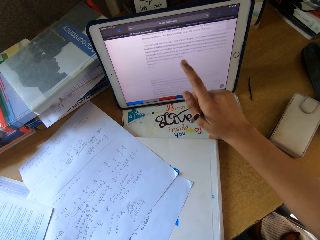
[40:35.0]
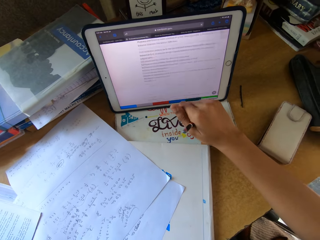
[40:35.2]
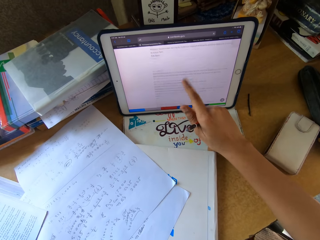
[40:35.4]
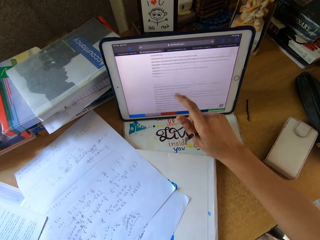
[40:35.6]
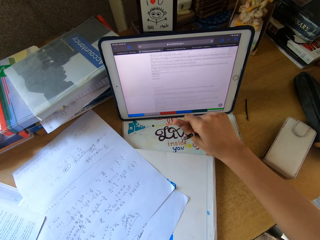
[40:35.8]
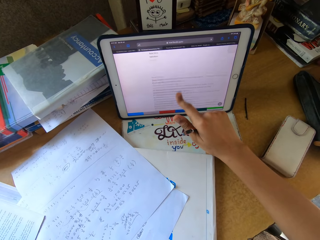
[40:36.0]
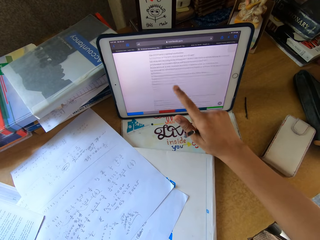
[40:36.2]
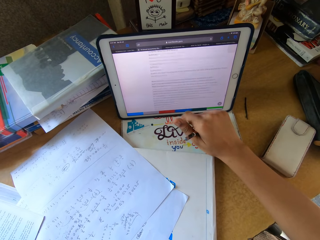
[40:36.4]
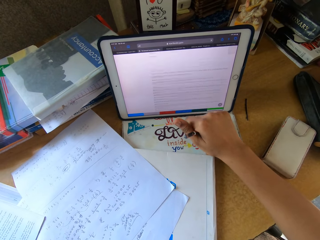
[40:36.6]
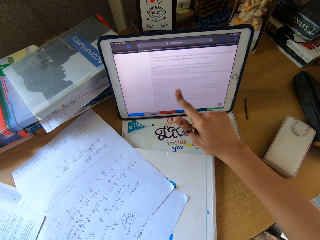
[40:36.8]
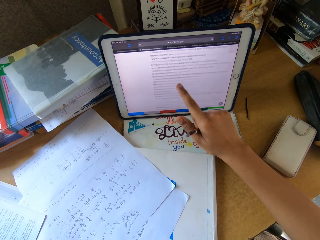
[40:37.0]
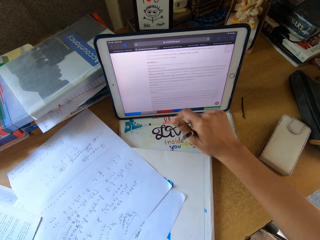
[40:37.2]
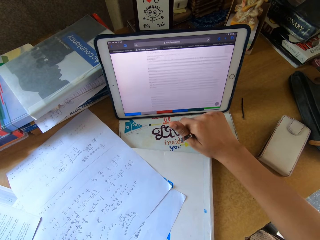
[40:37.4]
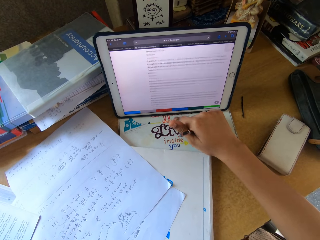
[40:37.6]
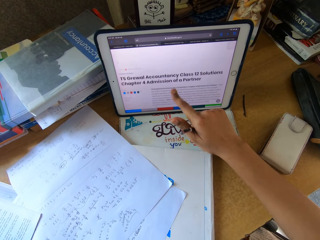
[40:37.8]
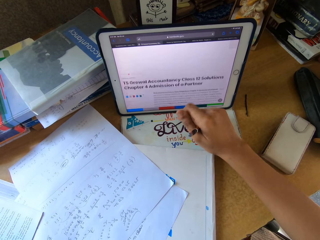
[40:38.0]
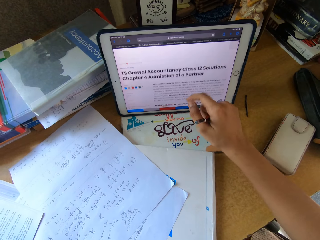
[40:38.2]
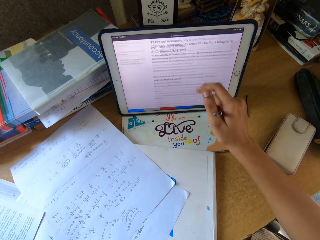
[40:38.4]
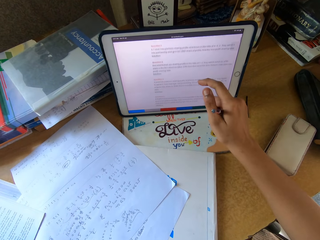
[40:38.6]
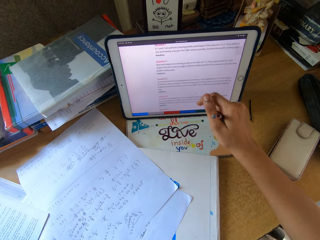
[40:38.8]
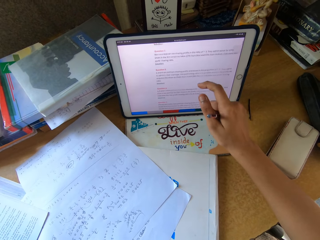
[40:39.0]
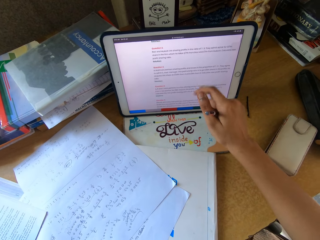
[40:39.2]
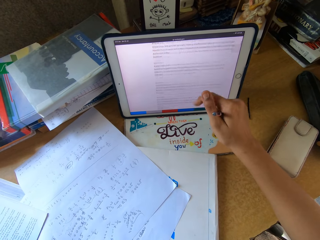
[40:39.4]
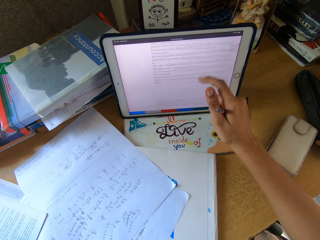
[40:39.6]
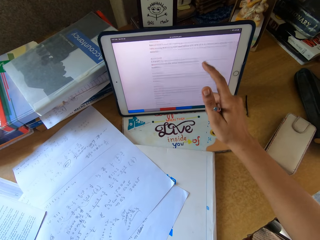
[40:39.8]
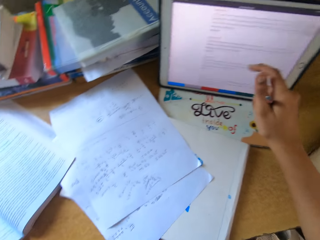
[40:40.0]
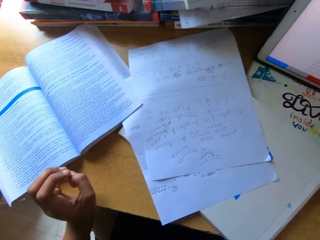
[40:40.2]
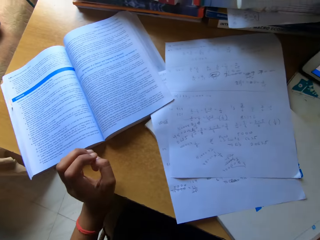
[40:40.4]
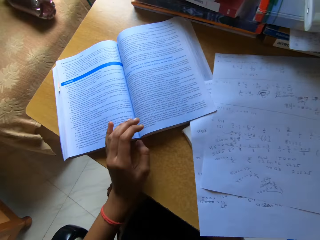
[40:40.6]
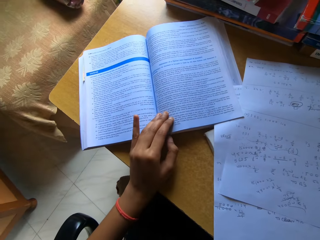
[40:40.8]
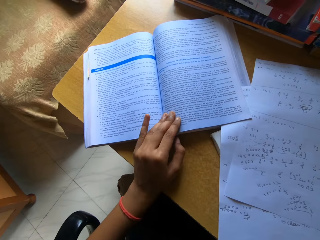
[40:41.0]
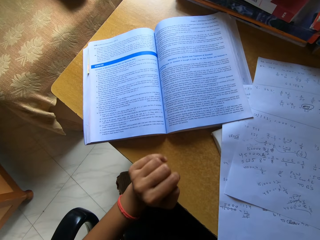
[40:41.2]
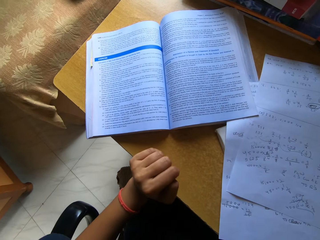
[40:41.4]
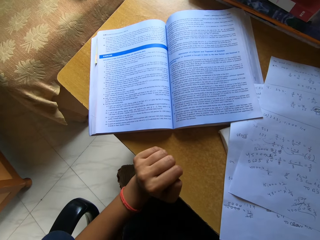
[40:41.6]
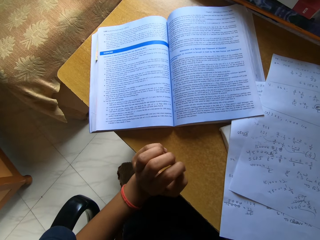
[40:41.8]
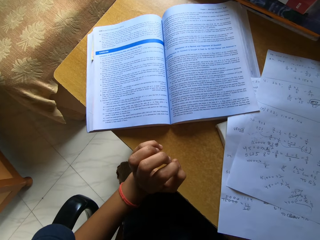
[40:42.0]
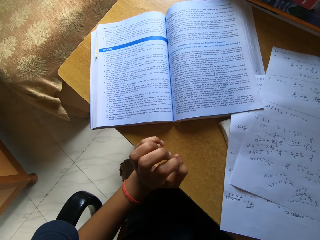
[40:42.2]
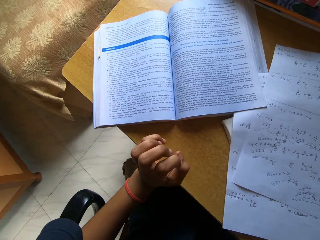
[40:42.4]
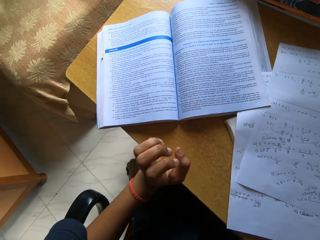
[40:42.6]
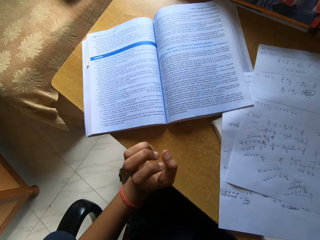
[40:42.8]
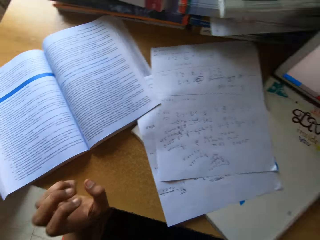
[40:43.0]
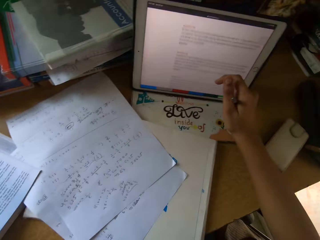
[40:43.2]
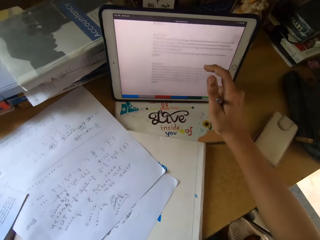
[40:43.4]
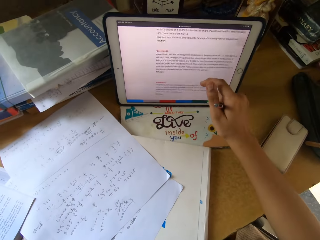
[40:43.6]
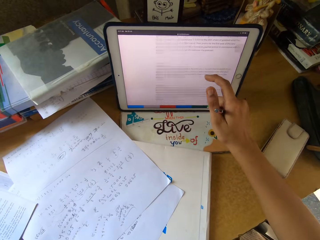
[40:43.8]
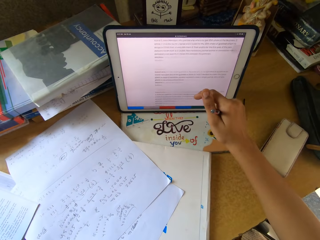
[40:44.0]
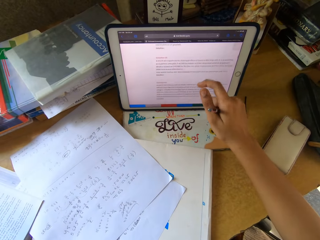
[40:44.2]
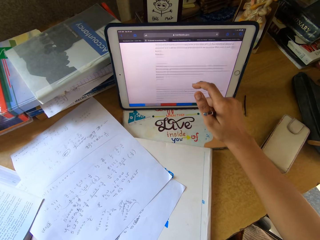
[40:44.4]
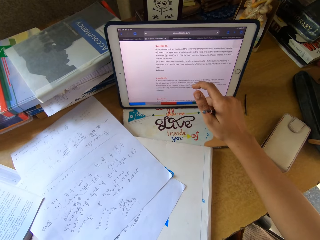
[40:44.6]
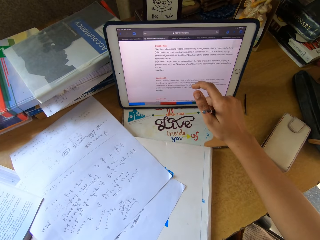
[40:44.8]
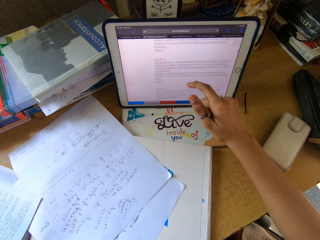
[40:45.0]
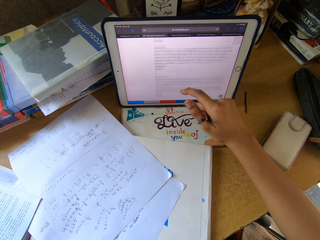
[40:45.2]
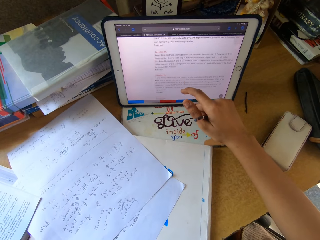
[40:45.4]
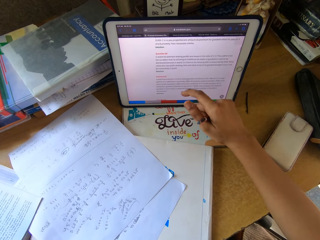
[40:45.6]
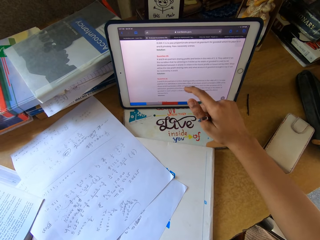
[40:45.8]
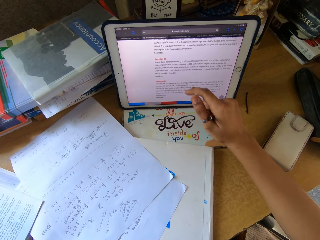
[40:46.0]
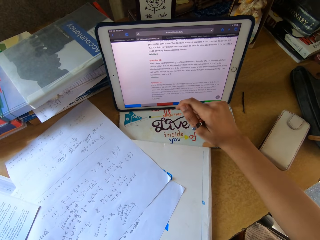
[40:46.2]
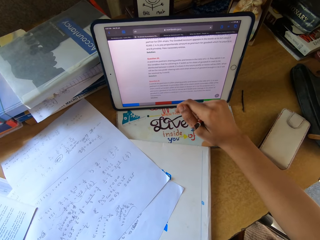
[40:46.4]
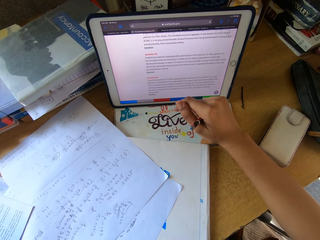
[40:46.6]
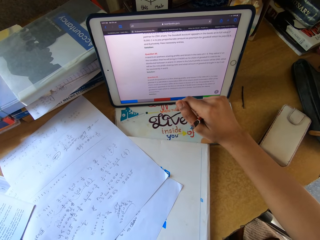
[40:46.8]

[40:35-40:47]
The camera wearer touches the cellphone.

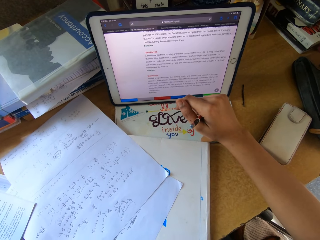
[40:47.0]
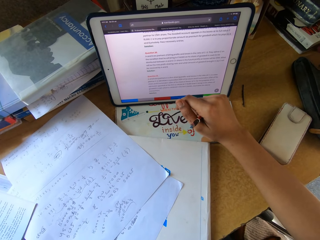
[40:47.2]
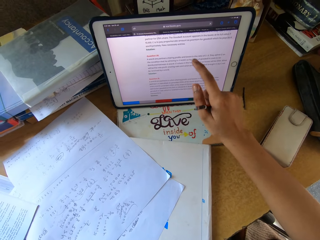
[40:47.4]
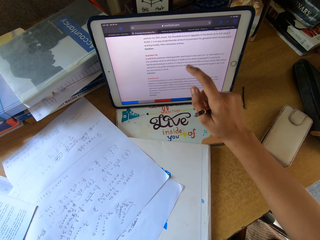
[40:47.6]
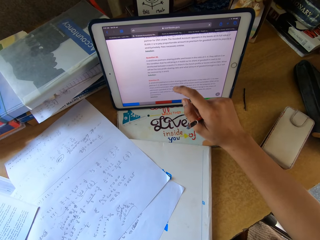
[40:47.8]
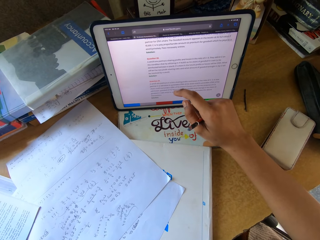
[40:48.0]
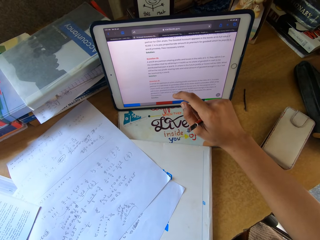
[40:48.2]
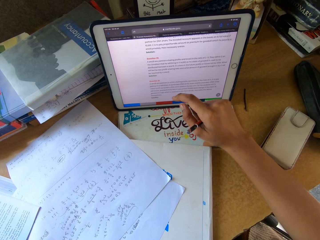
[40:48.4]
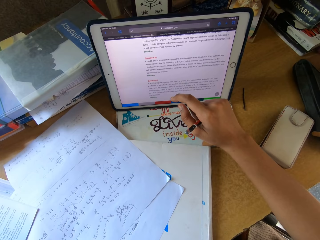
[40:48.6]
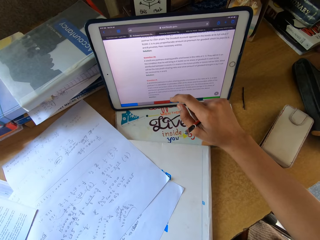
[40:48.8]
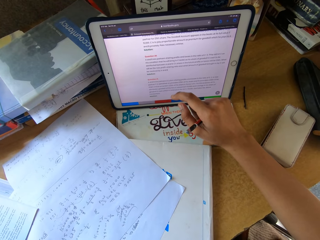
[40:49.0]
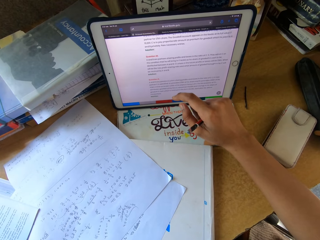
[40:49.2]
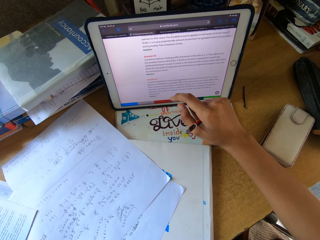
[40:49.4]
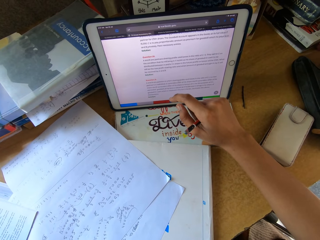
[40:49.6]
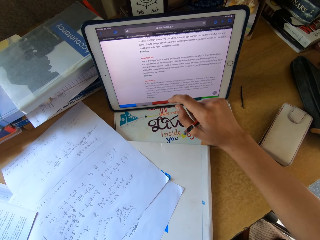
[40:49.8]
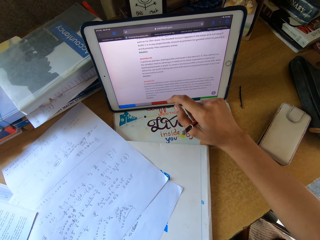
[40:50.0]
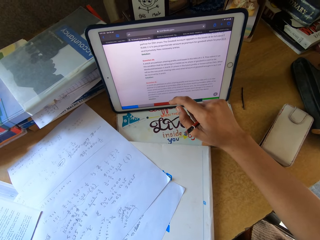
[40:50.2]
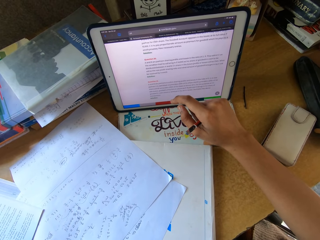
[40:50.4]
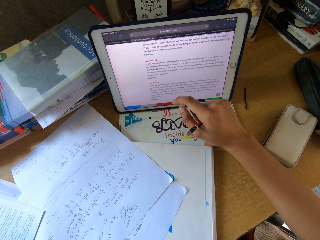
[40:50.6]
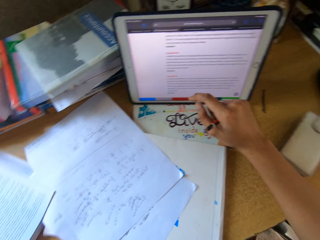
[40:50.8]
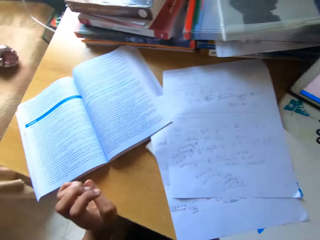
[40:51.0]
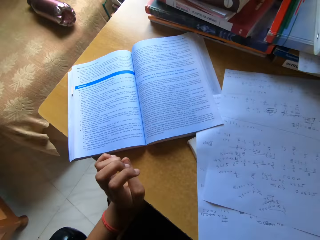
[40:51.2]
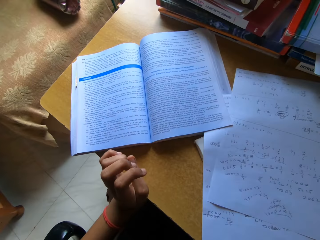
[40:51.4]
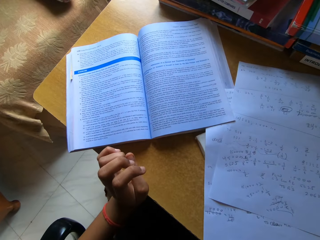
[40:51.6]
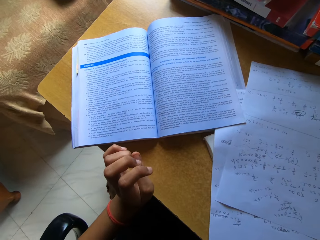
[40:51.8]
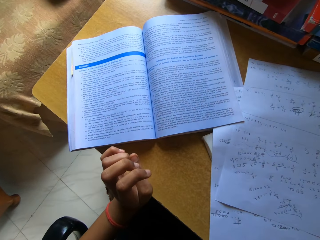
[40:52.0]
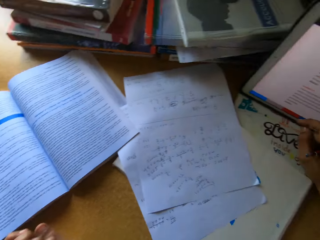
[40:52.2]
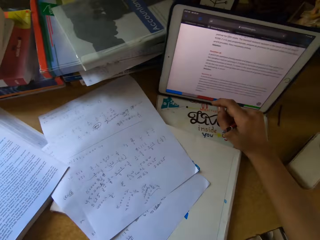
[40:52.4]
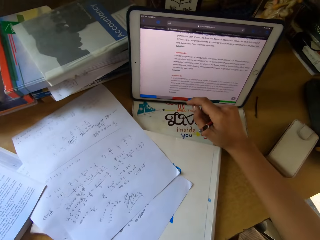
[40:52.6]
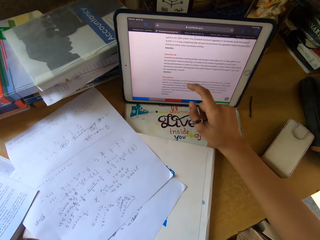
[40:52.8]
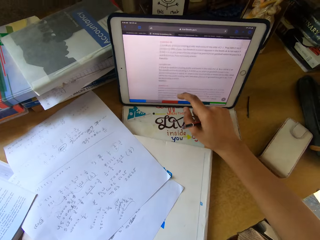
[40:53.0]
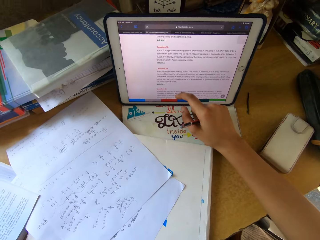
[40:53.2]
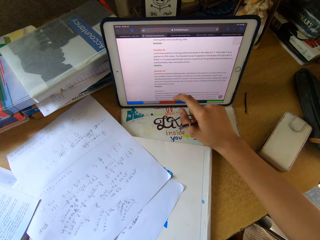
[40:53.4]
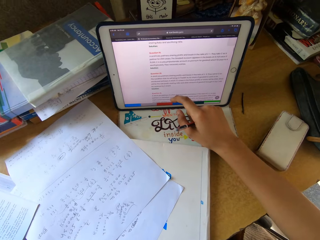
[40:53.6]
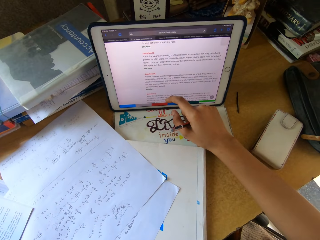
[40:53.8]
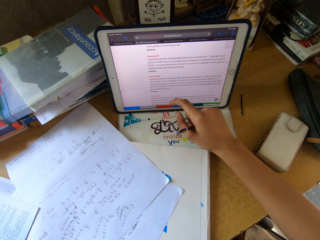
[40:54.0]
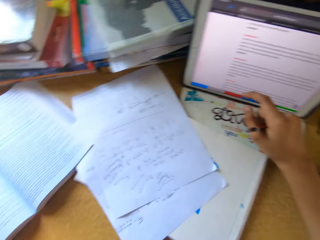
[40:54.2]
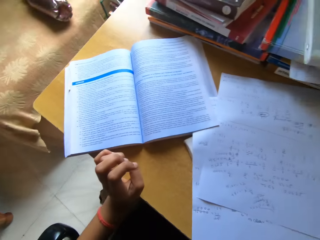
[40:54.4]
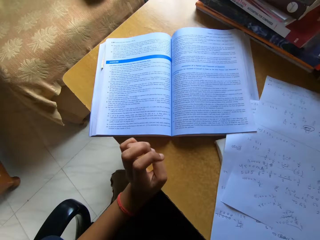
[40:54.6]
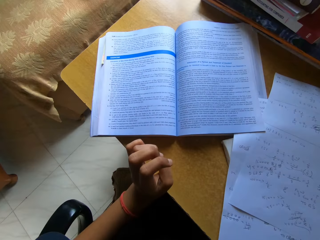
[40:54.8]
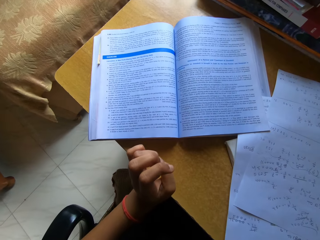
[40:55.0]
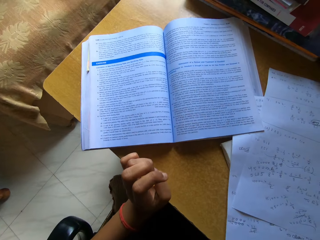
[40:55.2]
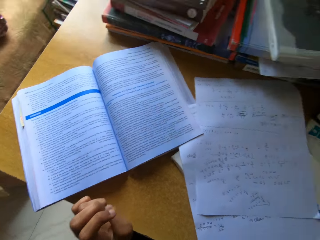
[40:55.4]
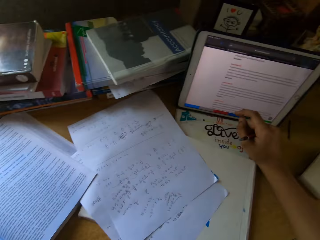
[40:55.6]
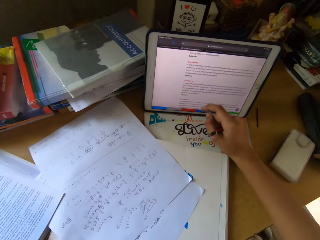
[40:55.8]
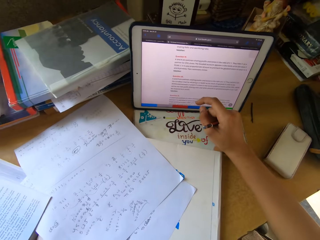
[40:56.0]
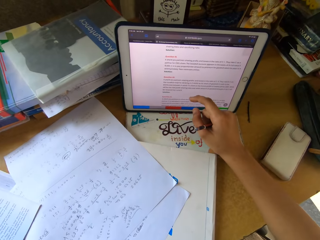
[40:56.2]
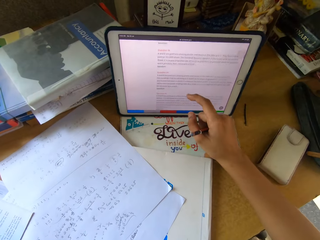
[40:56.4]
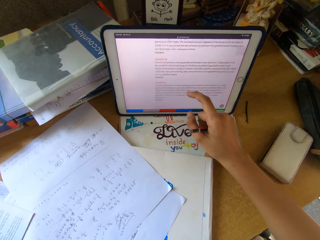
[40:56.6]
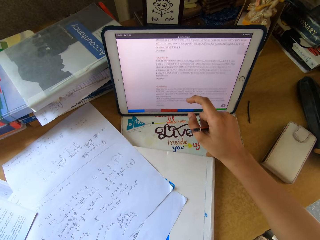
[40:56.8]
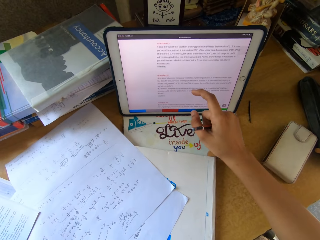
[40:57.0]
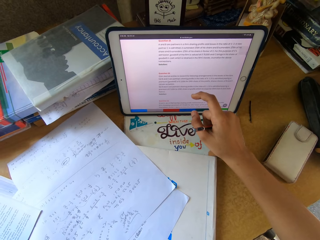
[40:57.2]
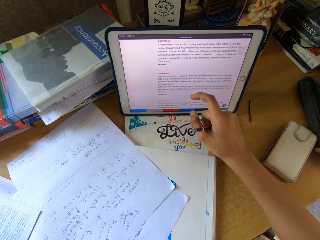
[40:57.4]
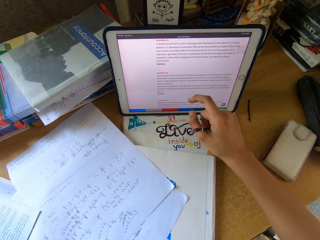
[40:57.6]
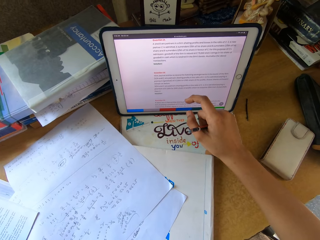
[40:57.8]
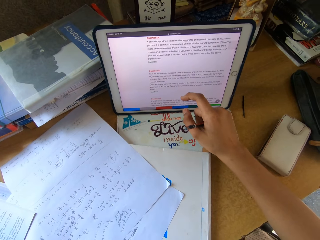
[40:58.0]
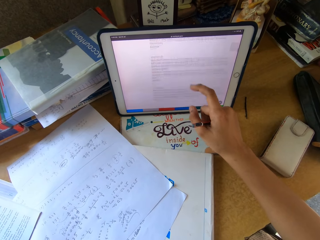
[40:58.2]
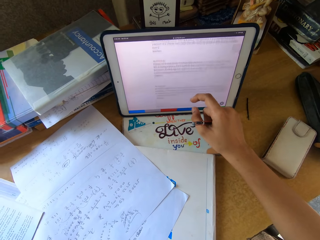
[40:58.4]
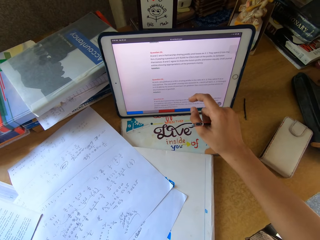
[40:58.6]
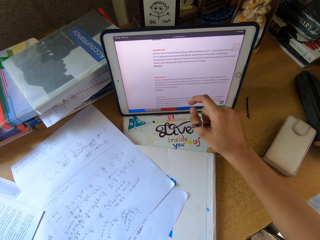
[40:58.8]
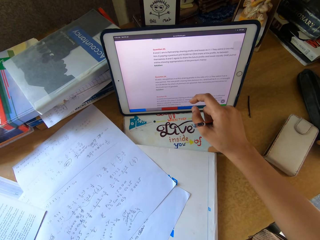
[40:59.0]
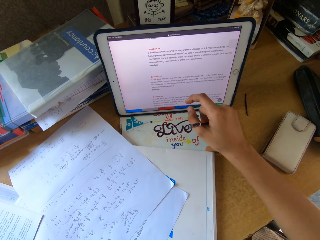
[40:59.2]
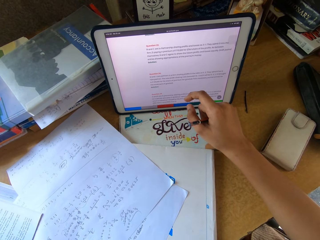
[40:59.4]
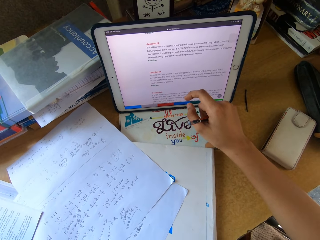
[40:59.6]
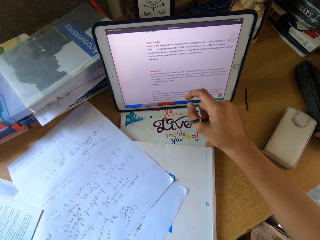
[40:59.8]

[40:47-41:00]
The camera wearer stares at the books on top of the table. They scroll on the cellphone. They stare at the book on top of the table. They scroll on the cellphone.
